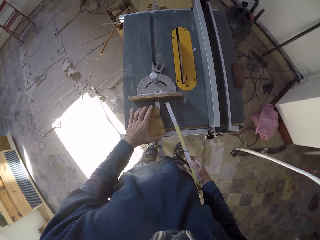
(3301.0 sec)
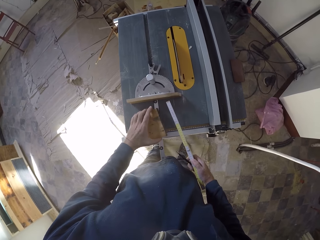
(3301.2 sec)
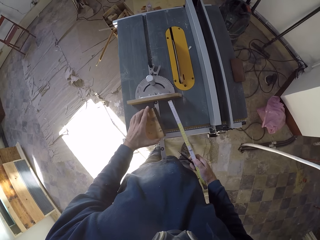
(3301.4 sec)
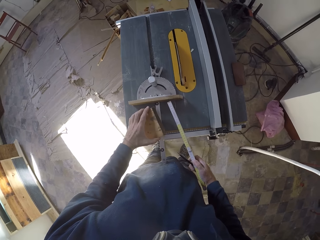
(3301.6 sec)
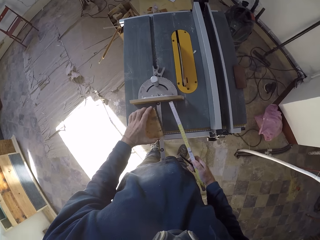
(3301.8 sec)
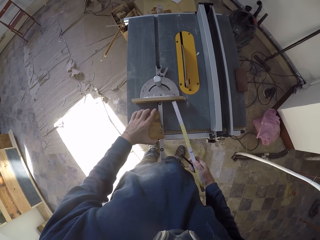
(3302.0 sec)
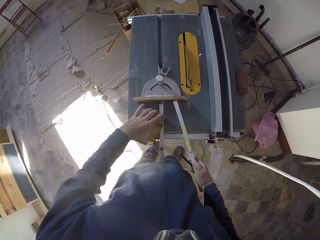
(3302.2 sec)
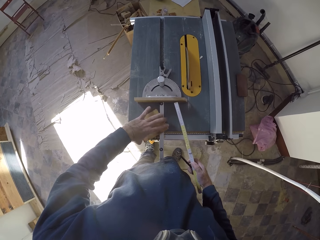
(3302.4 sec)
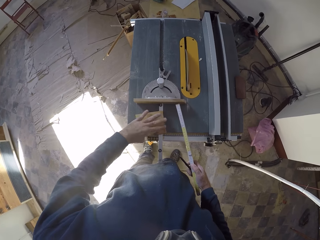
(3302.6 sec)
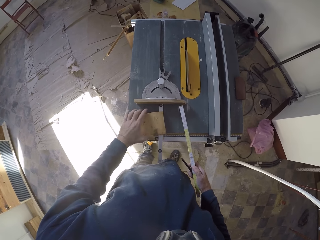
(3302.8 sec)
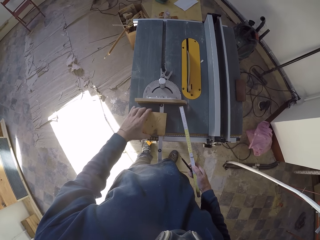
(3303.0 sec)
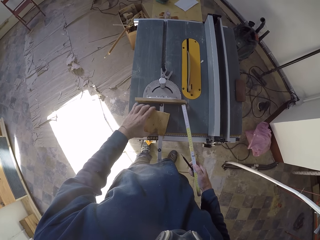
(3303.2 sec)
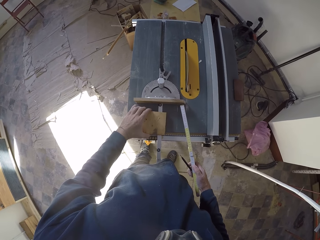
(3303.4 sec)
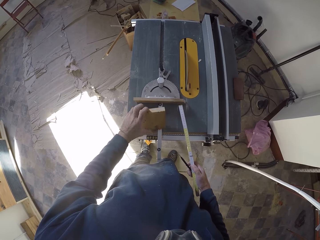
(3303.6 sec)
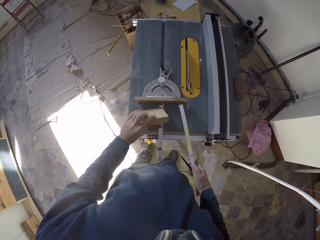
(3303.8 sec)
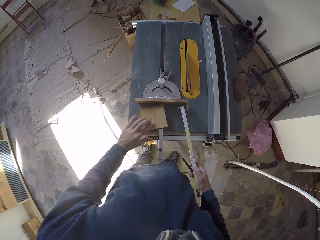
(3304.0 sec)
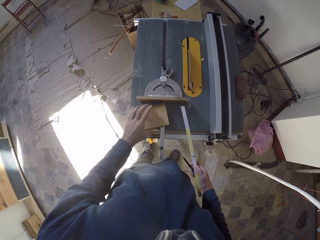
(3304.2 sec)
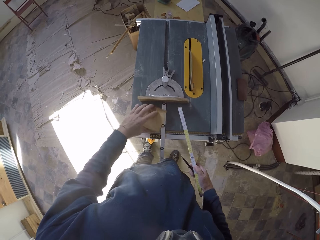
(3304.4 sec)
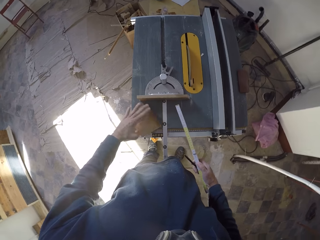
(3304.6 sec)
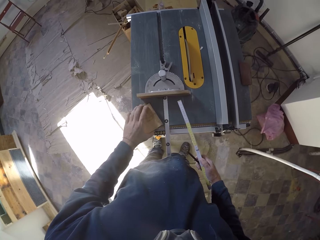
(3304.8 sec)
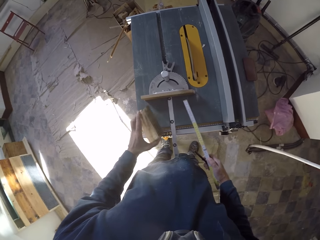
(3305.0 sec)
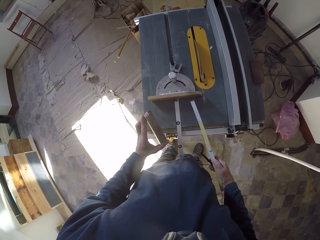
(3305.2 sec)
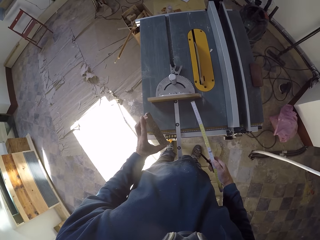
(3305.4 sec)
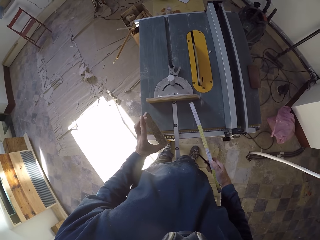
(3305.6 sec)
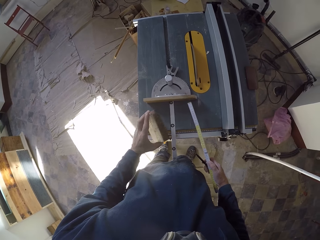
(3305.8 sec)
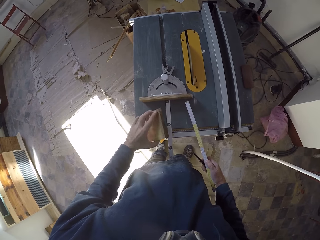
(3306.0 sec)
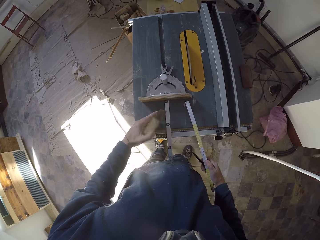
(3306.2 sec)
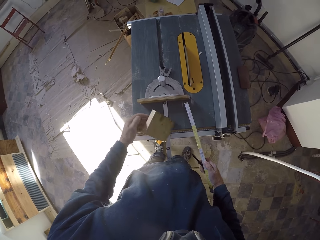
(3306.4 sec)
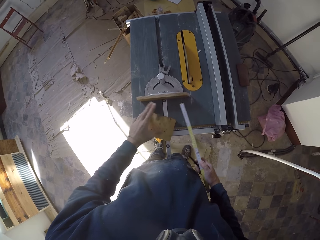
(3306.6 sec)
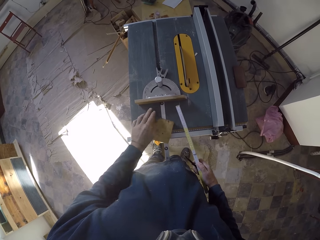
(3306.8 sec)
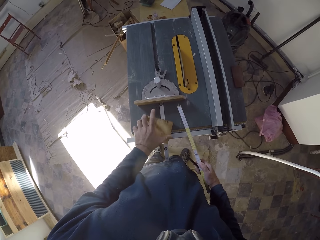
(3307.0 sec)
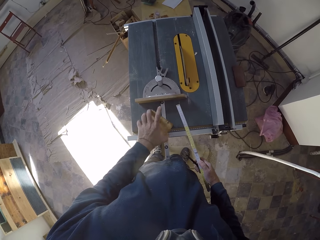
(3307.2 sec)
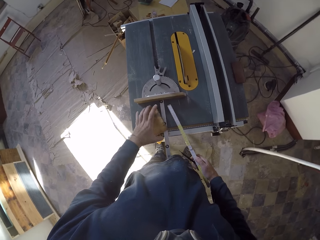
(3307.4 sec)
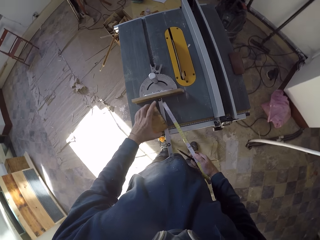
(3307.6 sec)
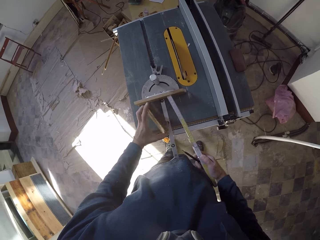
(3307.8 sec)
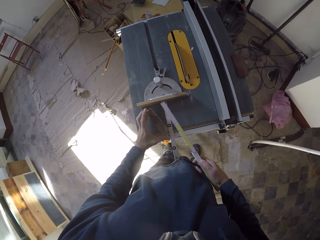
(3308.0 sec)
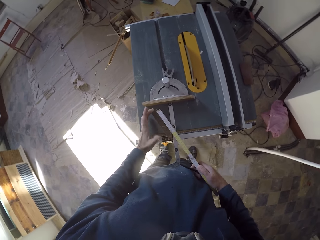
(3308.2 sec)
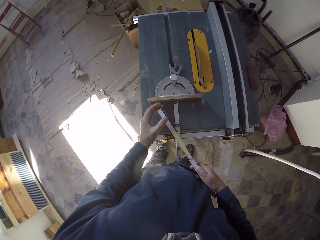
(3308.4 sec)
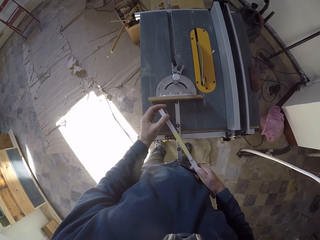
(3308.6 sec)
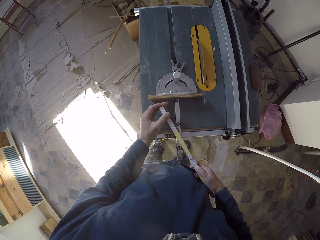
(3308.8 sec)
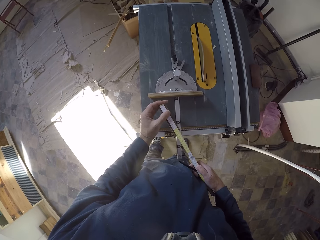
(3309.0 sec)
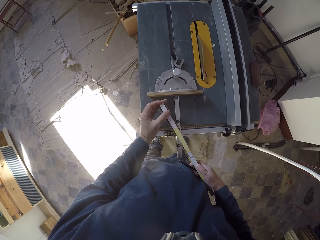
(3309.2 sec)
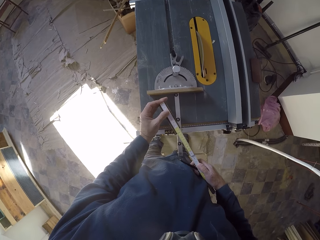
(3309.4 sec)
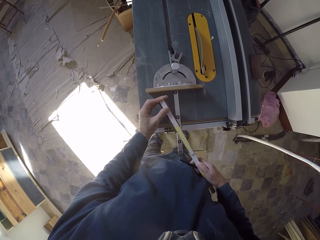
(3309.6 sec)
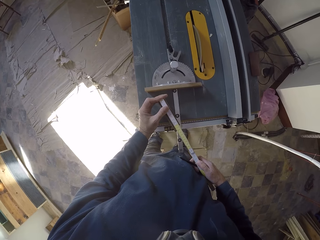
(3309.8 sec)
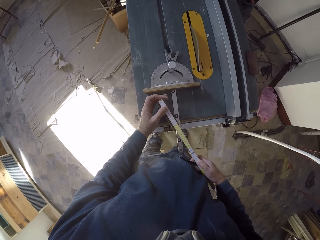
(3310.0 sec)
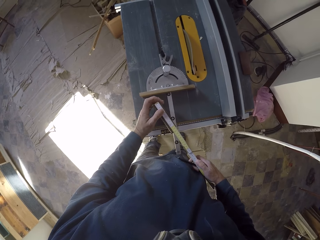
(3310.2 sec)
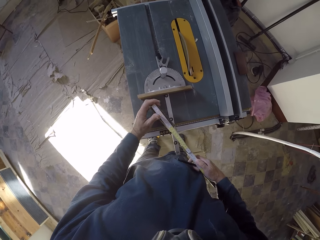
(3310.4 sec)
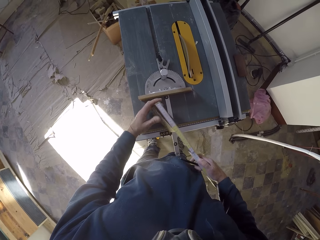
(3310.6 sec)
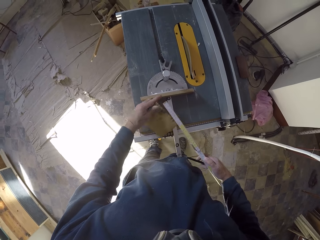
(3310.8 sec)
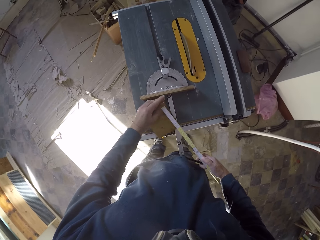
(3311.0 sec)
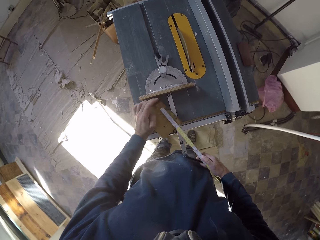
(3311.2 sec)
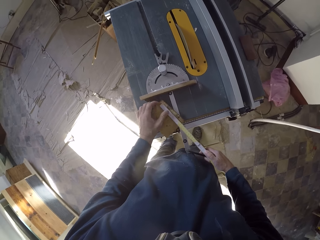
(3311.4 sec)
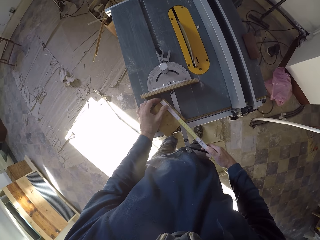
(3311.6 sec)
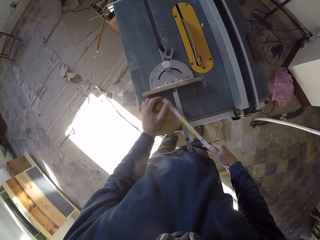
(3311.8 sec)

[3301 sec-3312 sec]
The camera wearer looks at the small wood. He measures the plank of wood on the table saw with the folding rule in his right hand. He holds the folding rule on the plank of wood with his left hand.

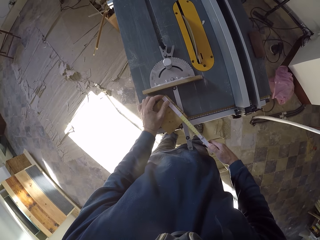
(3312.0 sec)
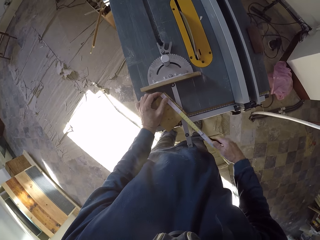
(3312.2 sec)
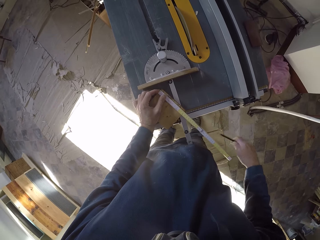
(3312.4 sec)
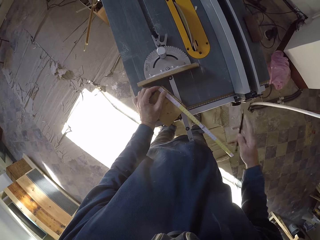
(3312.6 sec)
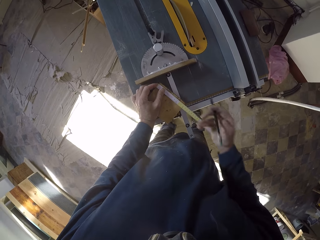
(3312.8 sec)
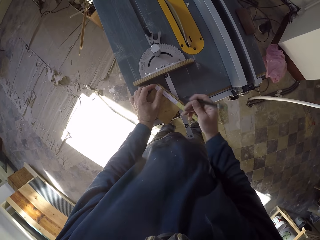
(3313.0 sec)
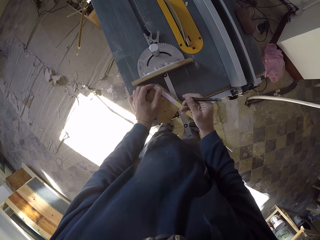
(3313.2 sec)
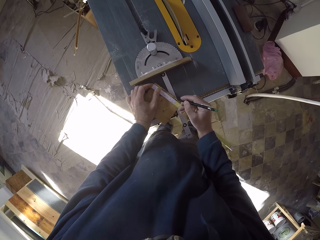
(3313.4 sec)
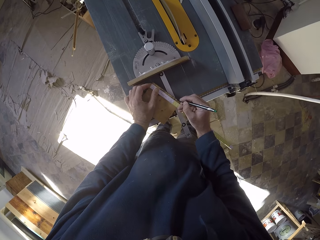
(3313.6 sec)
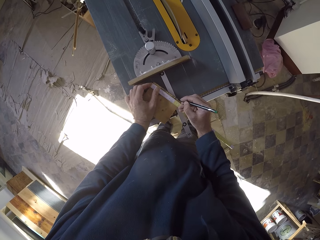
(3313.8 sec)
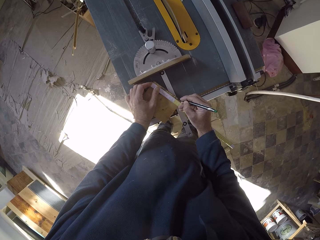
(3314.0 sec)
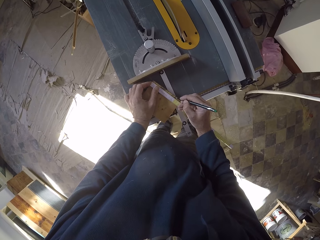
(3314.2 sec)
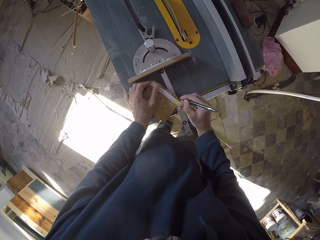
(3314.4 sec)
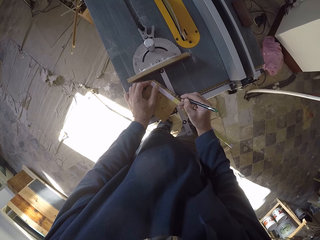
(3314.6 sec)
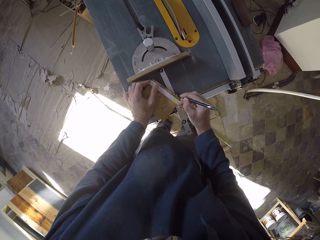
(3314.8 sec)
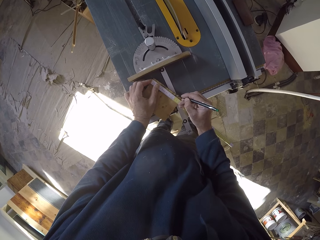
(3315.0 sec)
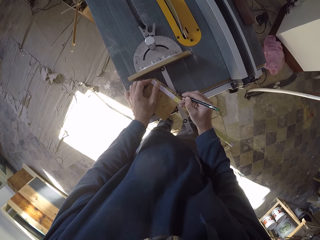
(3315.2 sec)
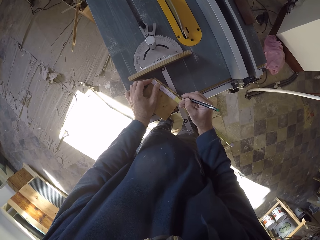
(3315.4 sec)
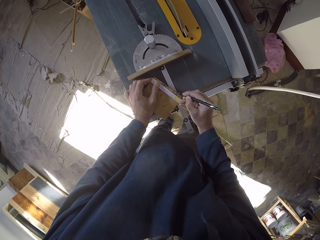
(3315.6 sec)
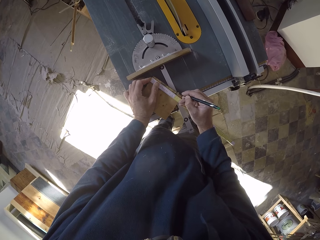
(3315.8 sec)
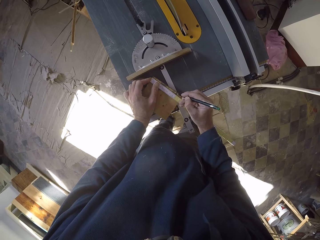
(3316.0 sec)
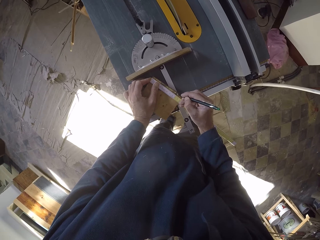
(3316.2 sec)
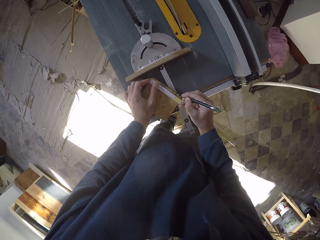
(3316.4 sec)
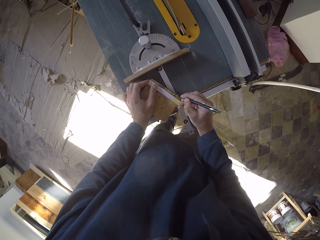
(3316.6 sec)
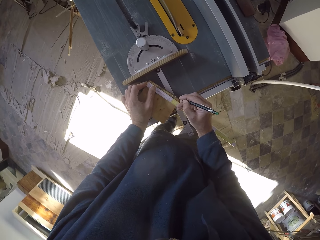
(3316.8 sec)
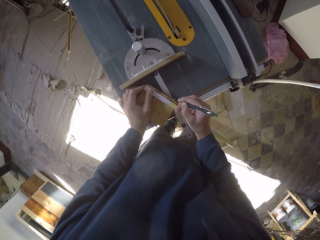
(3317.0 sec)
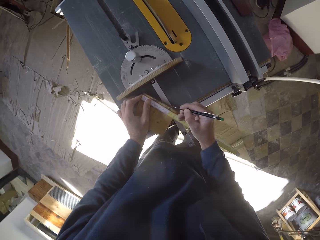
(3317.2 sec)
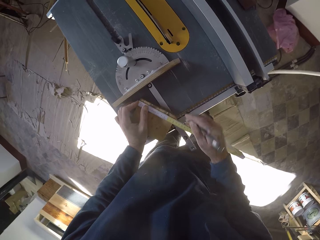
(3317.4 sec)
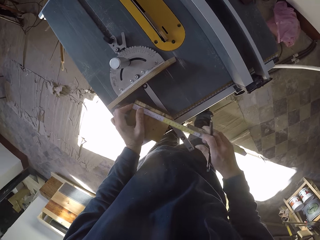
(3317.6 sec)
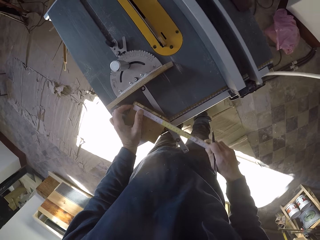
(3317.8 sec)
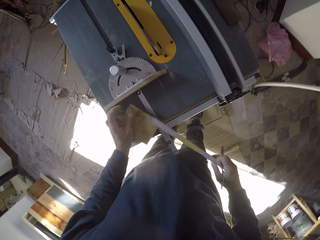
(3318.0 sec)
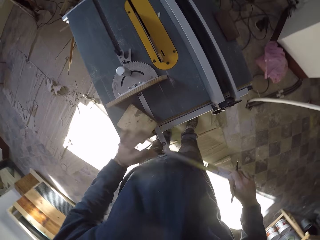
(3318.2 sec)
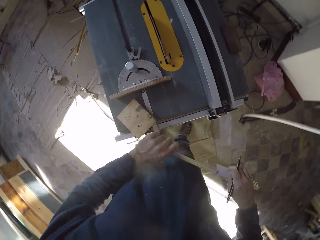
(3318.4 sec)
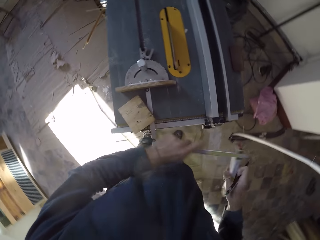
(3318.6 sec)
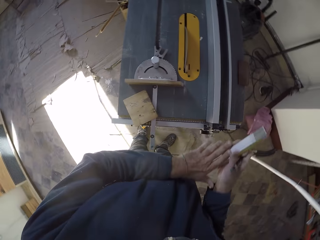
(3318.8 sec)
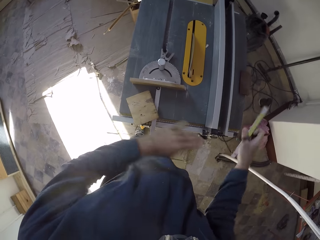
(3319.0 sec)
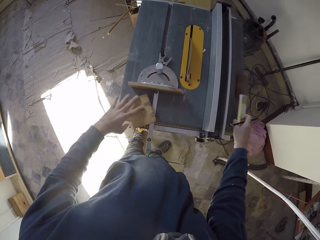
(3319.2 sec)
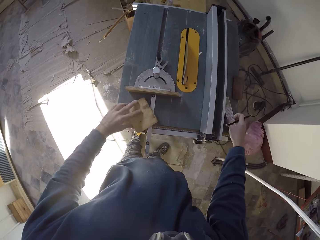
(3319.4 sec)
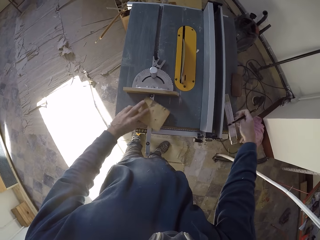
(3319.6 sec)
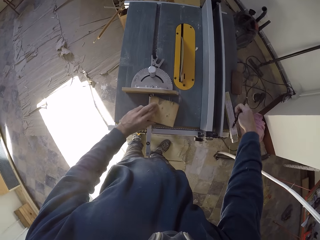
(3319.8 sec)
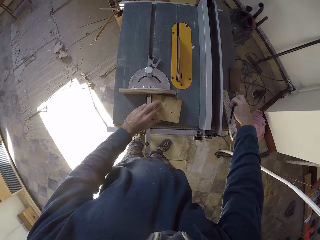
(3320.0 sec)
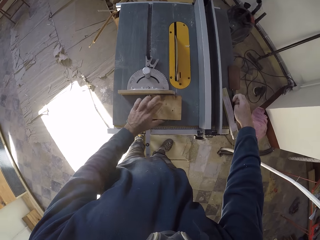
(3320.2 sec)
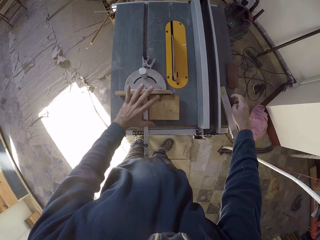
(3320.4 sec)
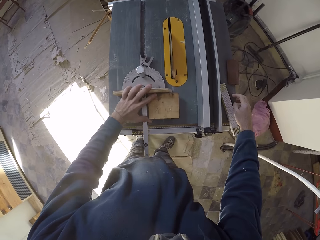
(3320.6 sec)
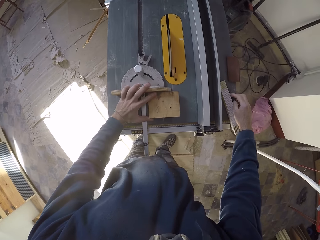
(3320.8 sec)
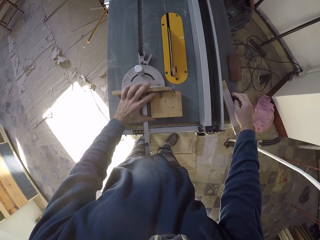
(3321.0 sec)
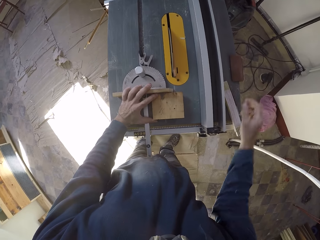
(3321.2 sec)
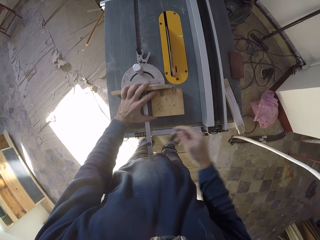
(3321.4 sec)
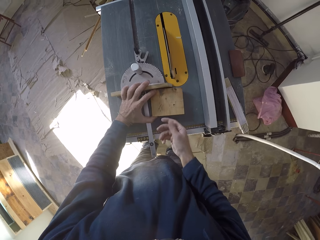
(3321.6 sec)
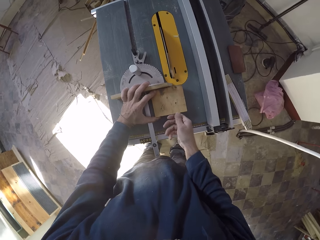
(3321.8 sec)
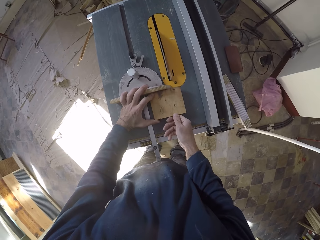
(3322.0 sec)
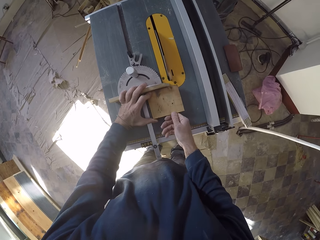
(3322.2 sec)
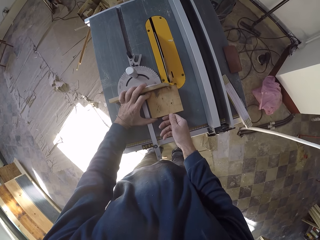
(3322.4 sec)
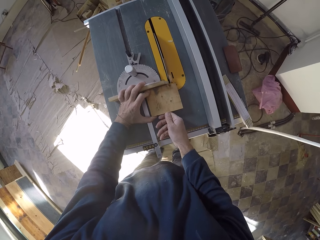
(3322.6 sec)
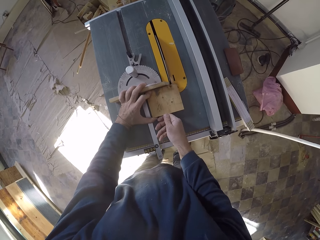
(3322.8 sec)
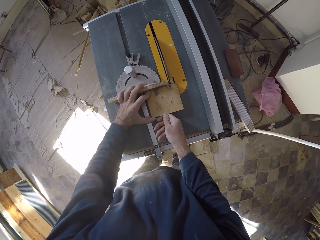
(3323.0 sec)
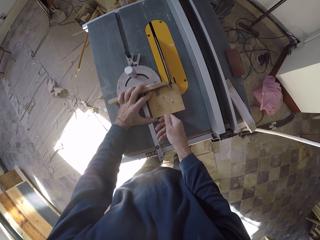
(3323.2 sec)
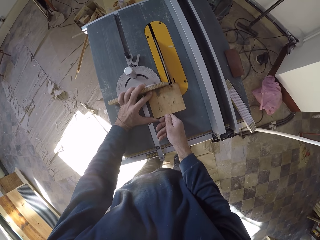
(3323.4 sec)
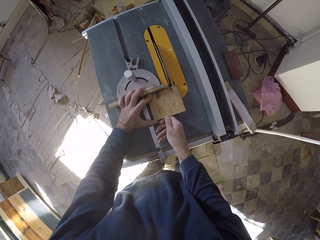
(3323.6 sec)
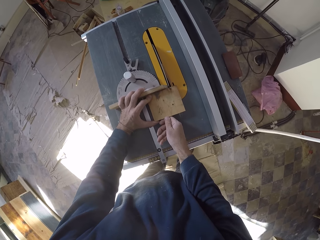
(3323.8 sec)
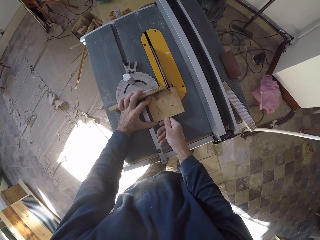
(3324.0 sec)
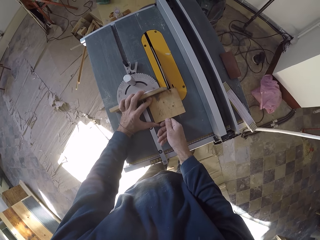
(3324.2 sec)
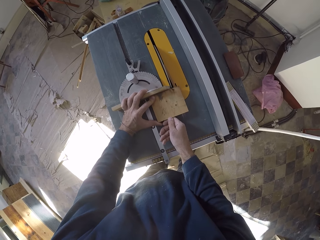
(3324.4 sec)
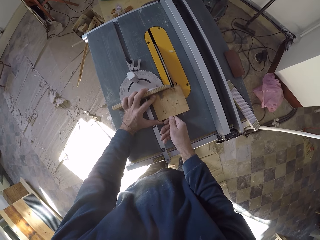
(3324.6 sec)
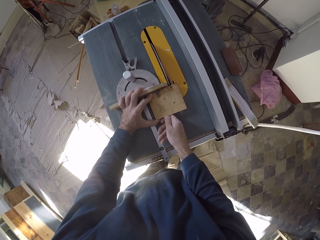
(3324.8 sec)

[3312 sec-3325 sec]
The camera wearer marks the plank of wood on the table saw with a pencil in his right hand. He picks up the folding rule on the table saw with his right hand. He folds the folding rule in his right hand with his left hand. He places the folding rule in his right hand on the table saw. He moves the plank of wood on the table with his left hand. He drops the pencil in his right hand on the table saw. He cuts the wood. He holds the plank of wood against the mitre gauge of the table saw with his left hand. He holds the plank of wood on the table saw with his hands. He moves the plank of wood on the table saw and the mitre gauge with his hands.
